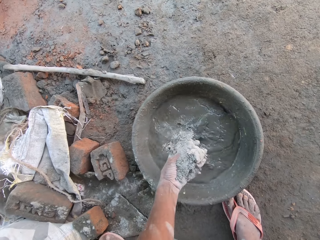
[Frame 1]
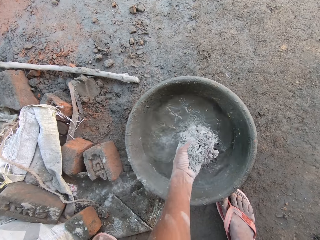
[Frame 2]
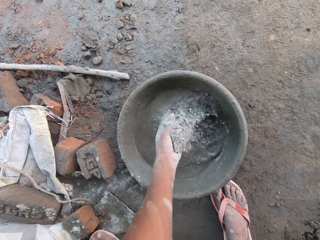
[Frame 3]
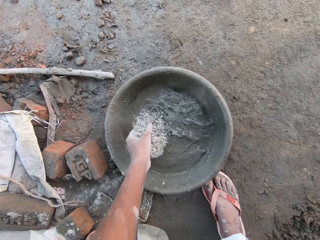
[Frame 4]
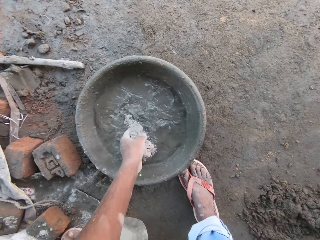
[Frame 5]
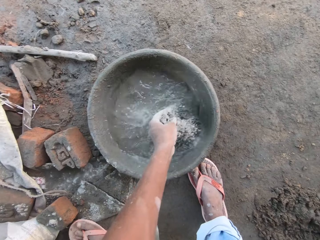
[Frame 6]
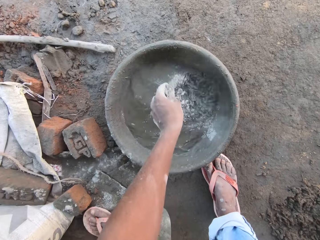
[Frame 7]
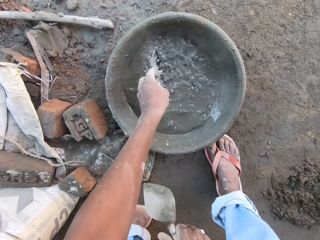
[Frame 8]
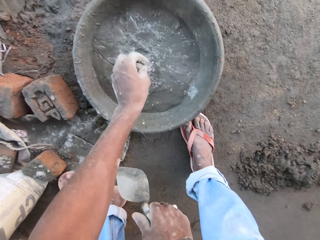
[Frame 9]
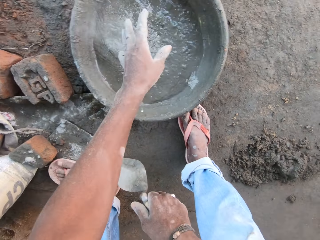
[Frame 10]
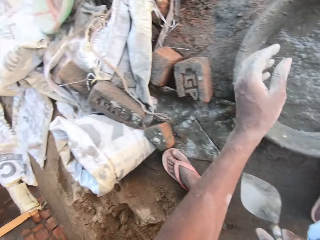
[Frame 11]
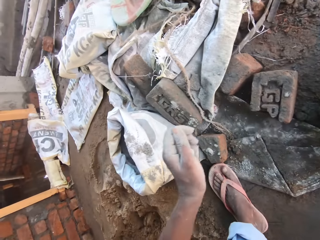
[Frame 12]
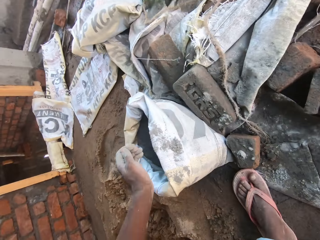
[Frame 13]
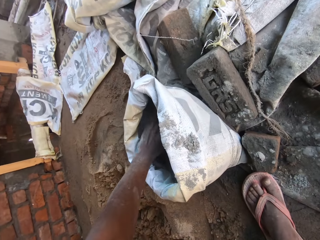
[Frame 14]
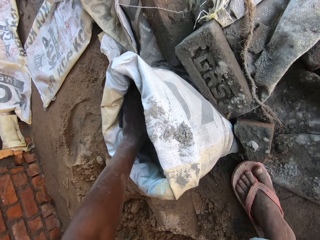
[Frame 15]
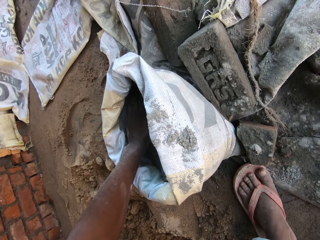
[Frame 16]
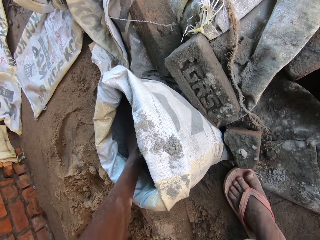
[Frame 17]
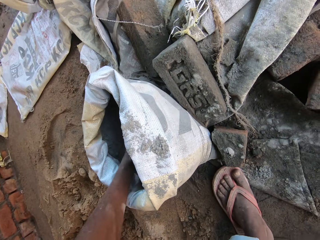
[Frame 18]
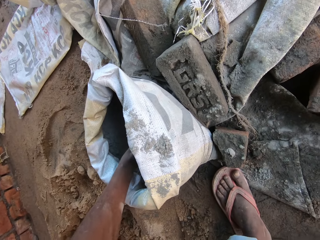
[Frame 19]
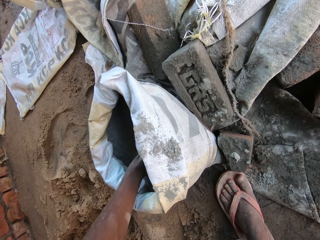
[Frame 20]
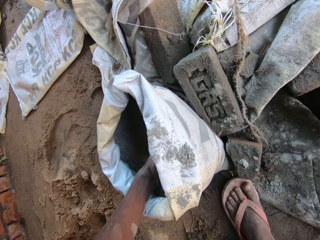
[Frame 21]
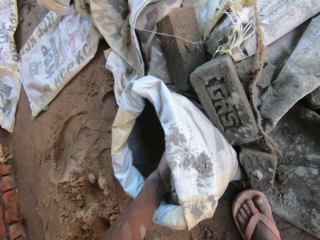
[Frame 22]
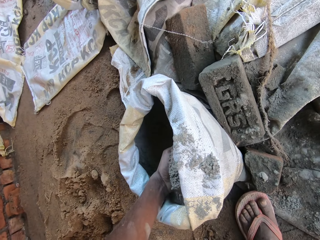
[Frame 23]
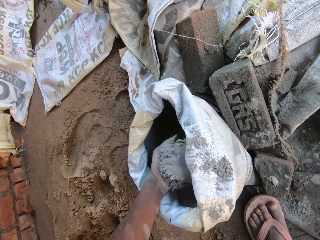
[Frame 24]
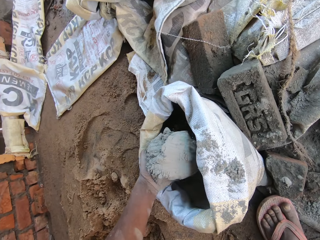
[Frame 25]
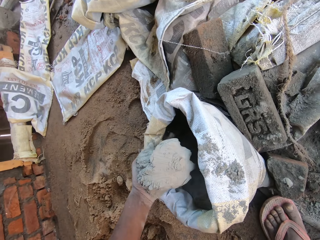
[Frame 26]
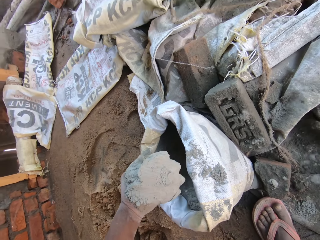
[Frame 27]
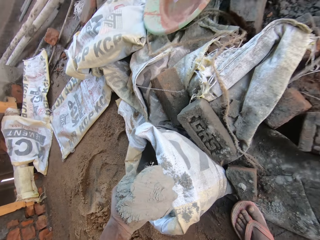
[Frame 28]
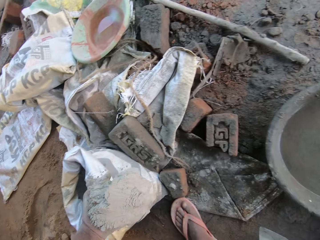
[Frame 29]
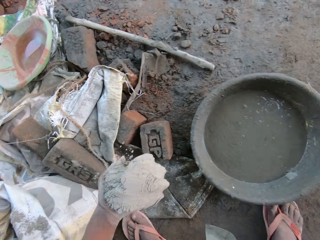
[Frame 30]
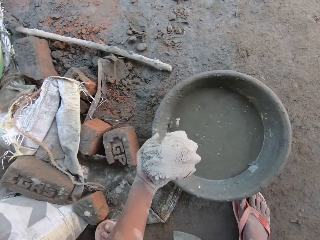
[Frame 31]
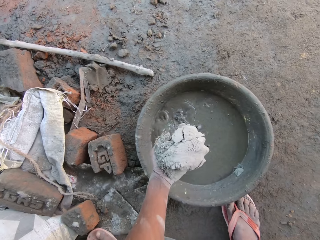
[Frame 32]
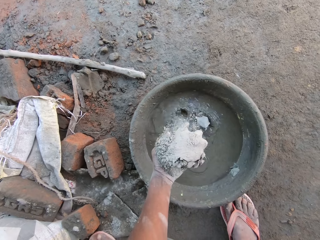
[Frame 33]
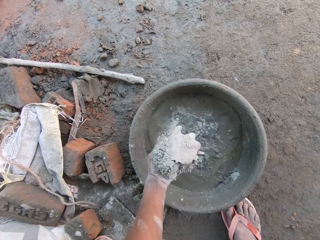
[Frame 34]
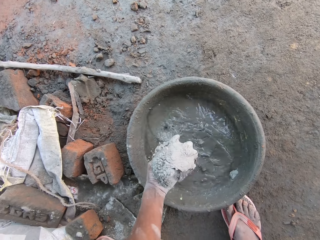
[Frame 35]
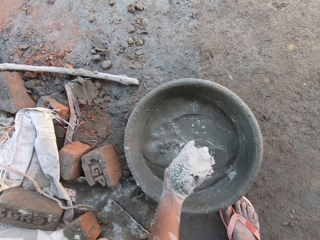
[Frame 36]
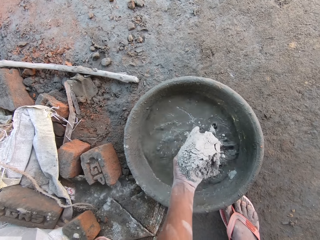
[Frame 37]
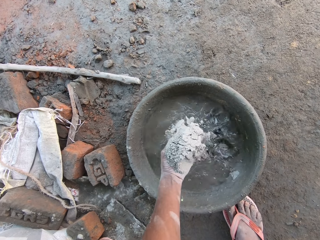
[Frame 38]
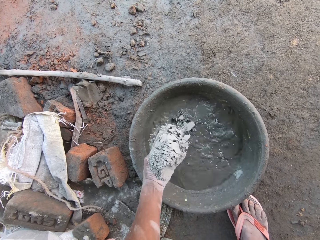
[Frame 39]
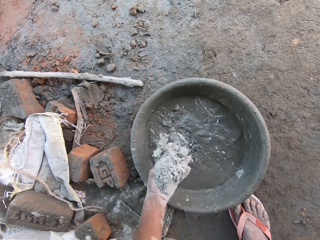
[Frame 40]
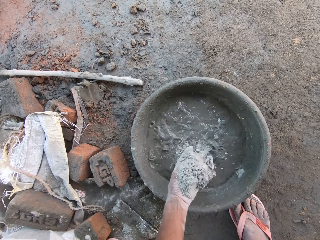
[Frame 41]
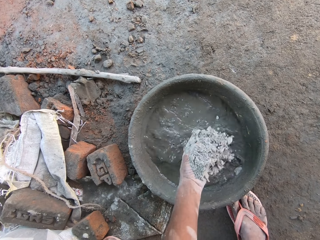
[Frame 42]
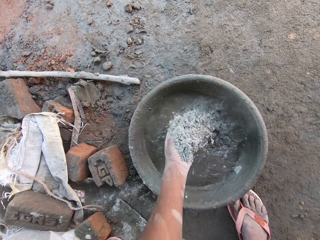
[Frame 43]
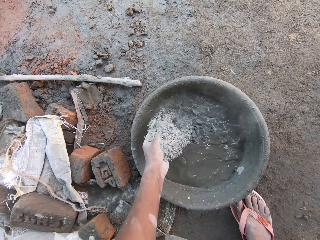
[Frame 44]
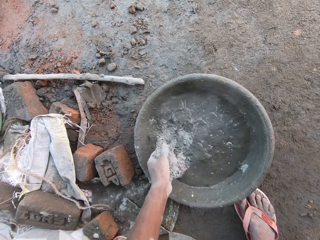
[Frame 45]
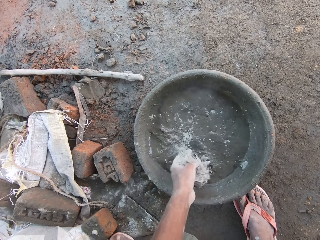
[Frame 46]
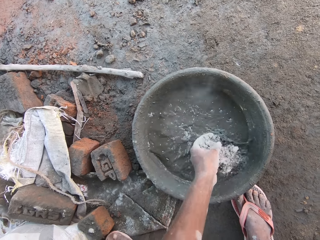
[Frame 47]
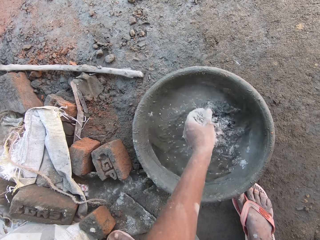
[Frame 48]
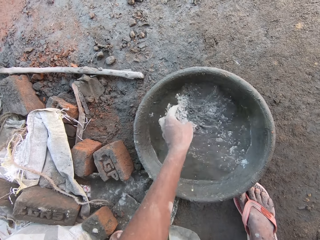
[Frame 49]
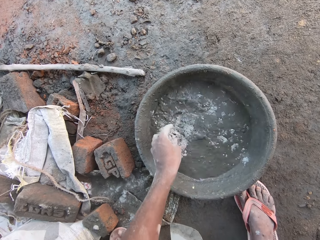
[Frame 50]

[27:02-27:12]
The camera wearer takes cement from the sack on the floor with his left hand. He pours the cement into the bowl on the floor with his left hand, in water.

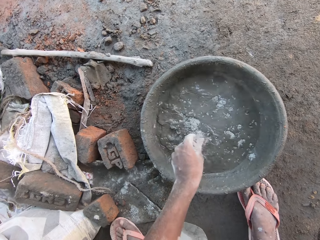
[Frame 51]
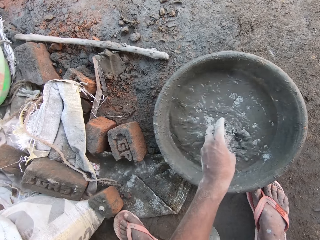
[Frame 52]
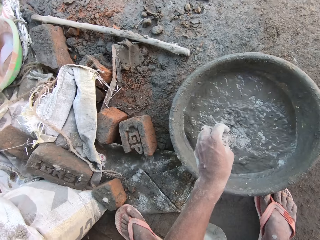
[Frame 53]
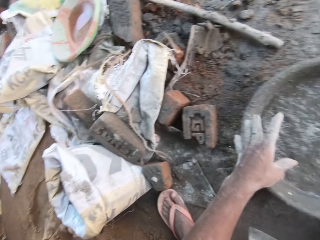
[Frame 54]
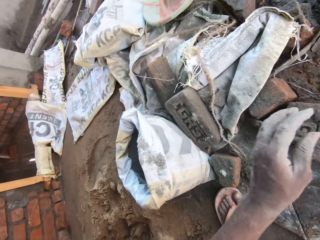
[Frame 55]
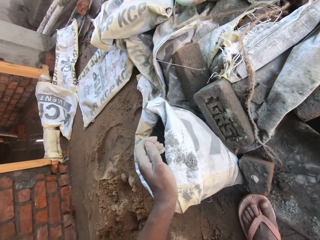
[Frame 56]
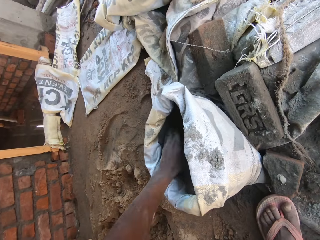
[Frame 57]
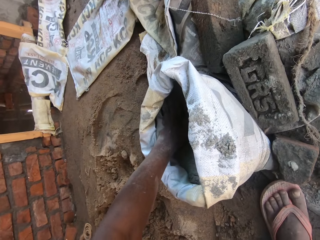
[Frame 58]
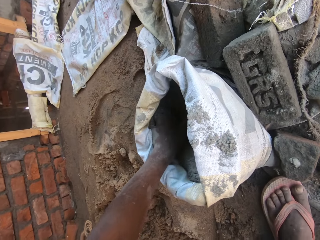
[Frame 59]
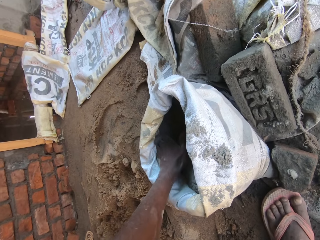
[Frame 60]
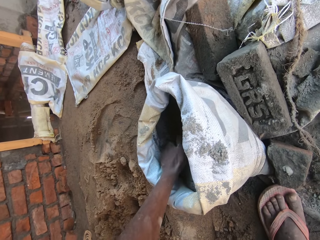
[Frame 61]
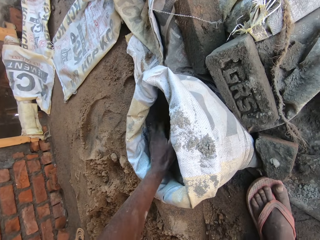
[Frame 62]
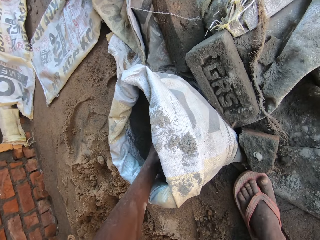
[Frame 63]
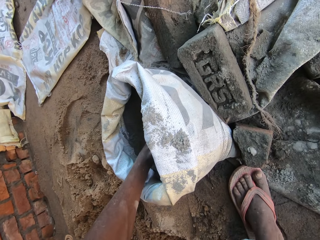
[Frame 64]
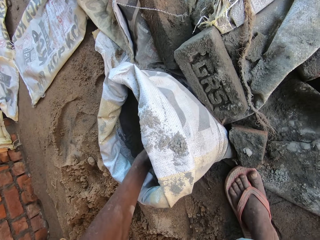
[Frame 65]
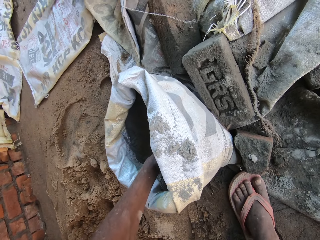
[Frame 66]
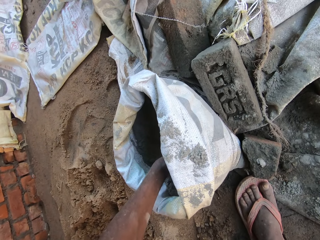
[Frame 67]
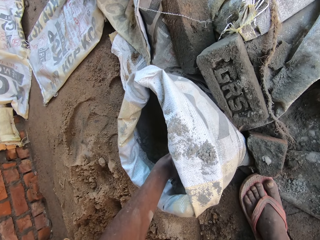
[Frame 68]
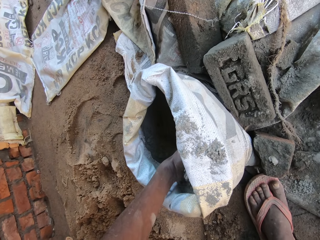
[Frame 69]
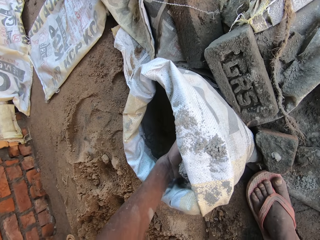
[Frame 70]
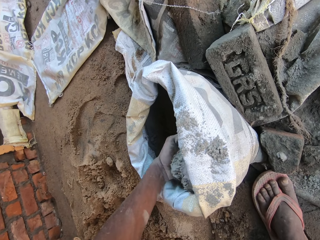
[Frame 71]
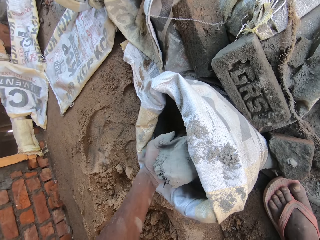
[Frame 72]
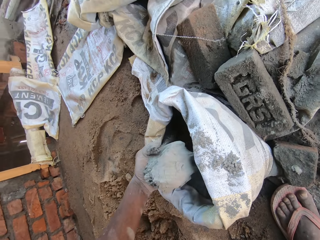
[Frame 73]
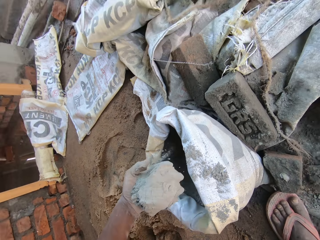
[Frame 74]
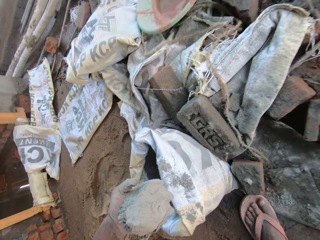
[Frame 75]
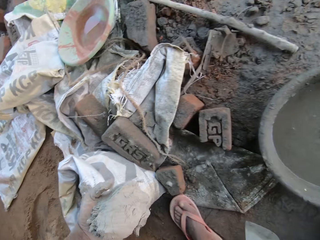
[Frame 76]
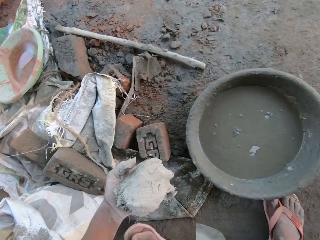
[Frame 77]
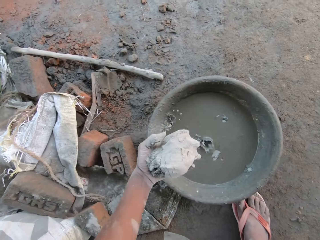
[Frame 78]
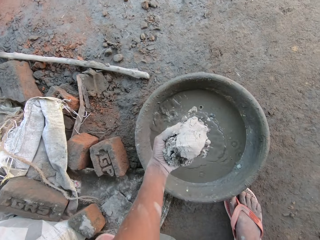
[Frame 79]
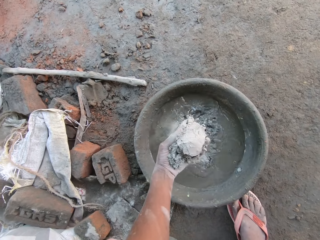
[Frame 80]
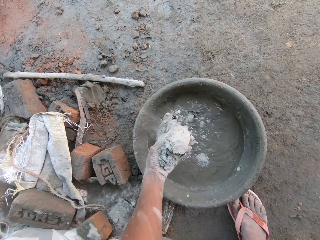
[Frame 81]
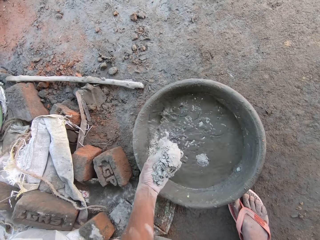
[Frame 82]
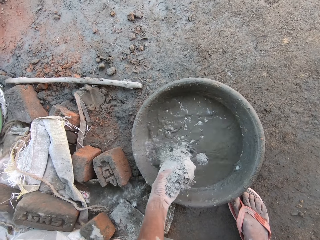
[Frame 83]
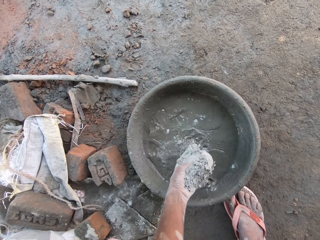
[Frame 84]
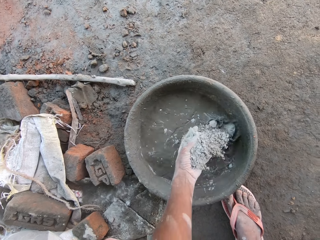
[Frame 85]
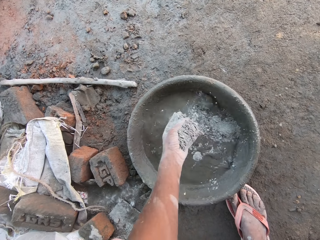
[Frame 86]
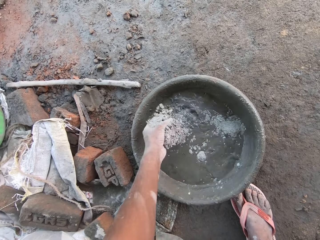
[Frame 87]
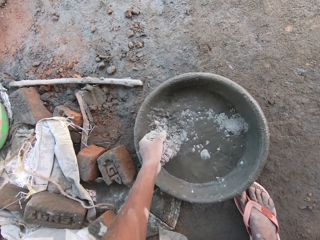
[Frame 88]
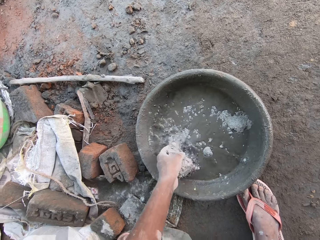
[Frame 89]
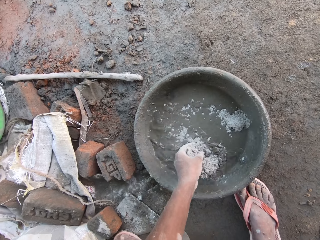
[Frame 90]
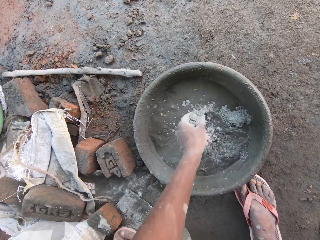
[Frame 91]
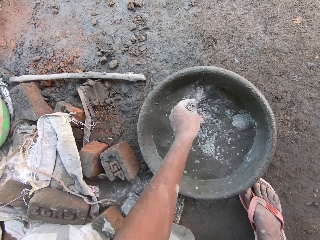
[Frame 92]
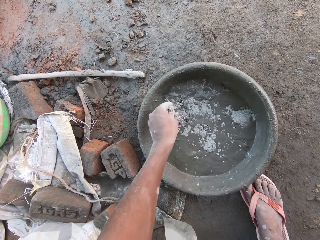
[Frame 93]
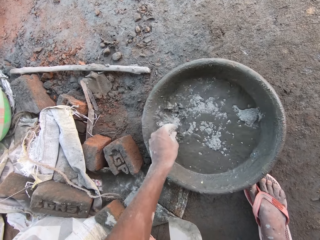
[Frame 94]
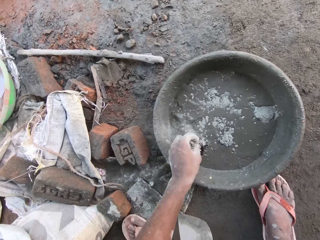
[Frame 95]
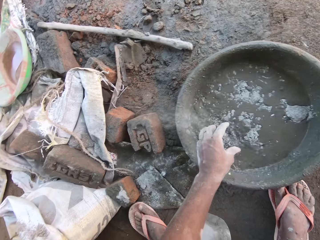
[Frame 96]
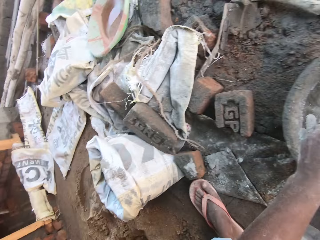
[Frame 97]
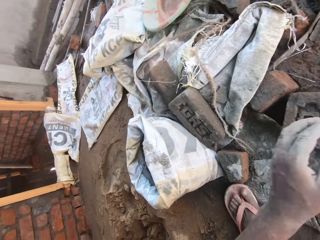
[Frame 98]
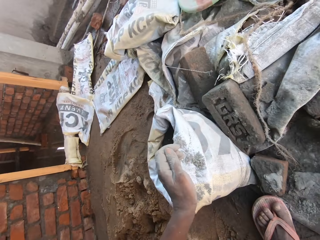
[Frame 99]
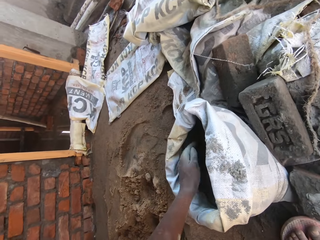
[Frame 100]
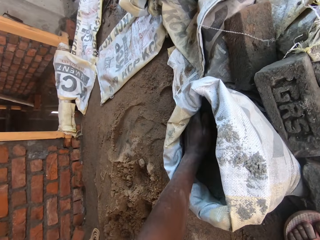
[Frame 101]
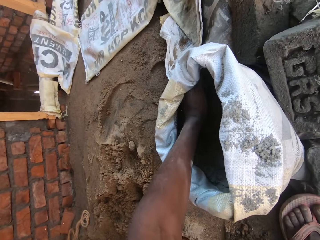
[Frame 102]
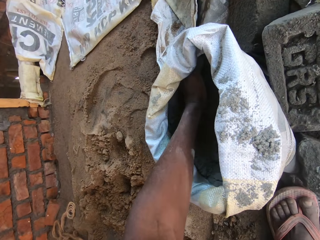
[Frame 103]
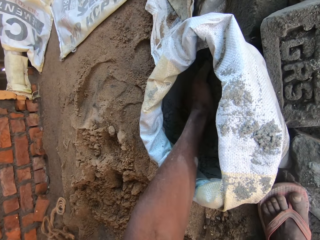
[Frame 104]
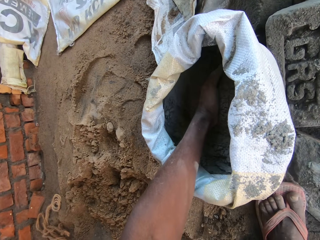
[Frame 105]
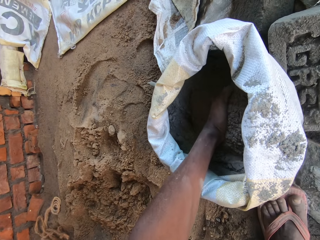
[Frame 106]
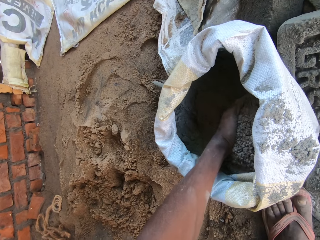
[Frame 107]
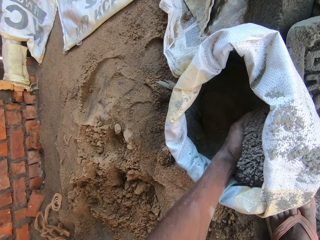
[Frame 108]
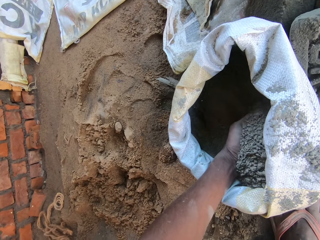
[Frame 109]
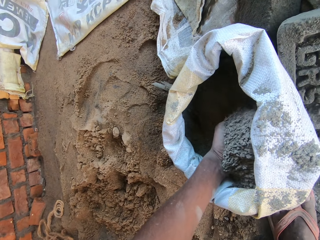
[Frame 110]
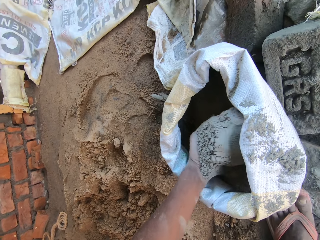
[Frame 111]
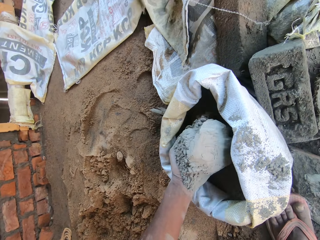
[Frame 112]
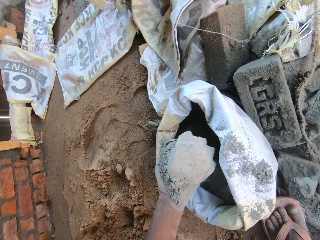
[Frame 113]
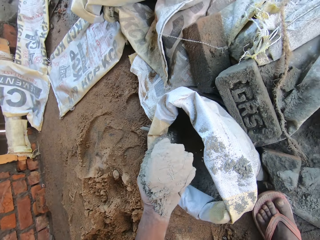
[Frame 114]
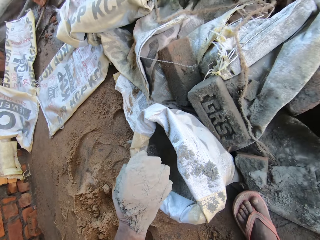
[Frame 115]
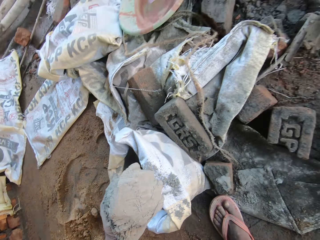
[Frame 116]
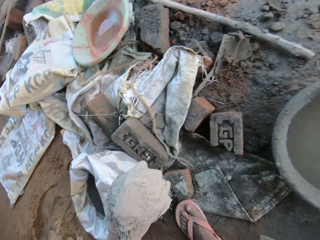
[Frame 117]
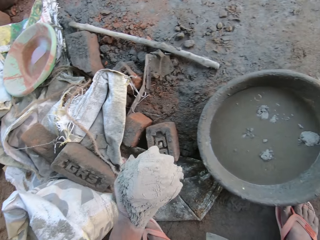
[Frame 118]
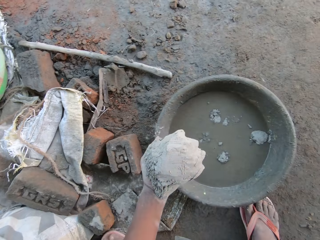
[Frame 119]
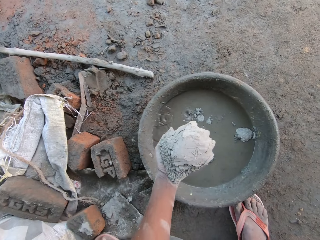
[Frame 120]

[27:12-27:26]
The camera wearer scoops cement. He transfers cement from the bag to the cement pan with his left hand. He transfers cement from the bag to the cement pan with his left hand again.
